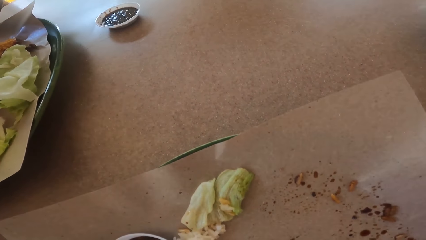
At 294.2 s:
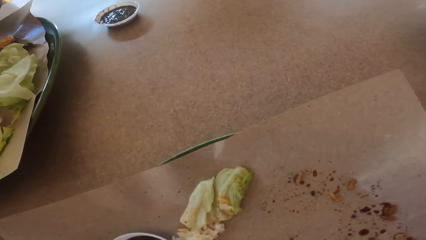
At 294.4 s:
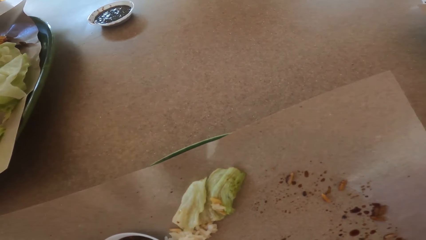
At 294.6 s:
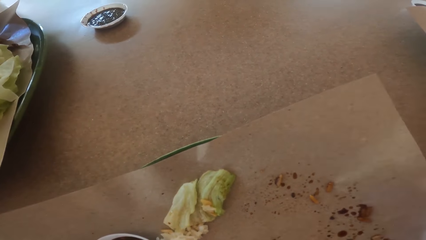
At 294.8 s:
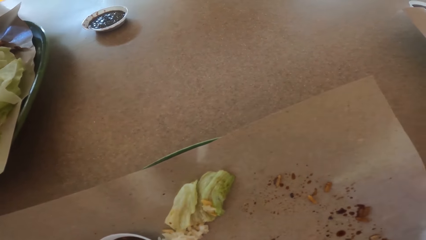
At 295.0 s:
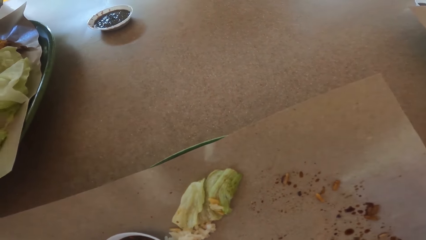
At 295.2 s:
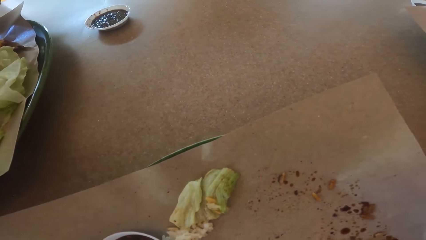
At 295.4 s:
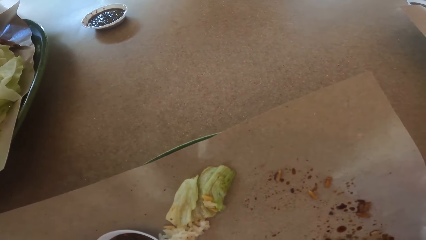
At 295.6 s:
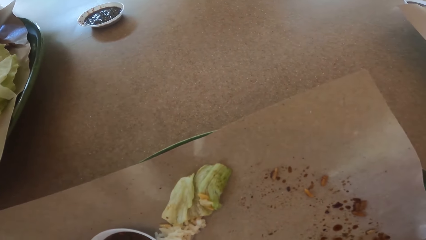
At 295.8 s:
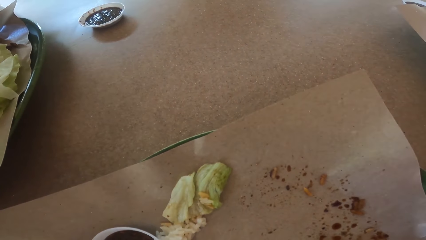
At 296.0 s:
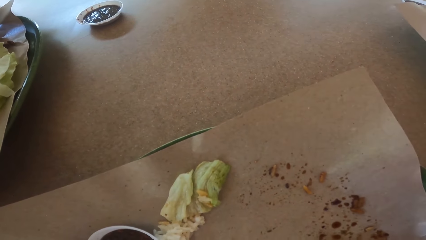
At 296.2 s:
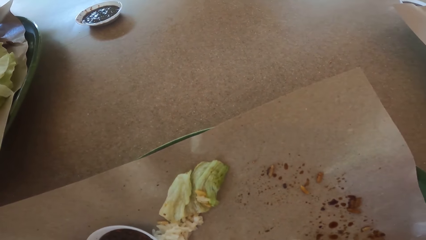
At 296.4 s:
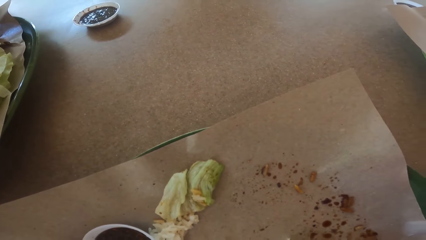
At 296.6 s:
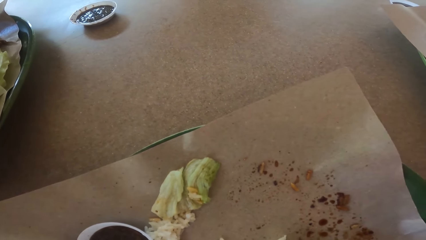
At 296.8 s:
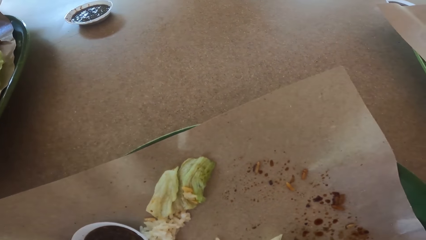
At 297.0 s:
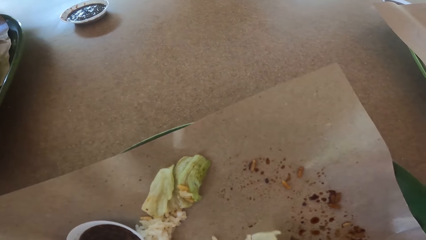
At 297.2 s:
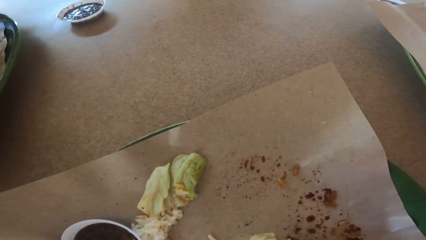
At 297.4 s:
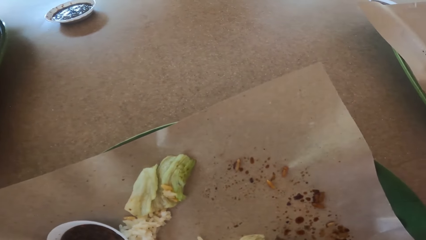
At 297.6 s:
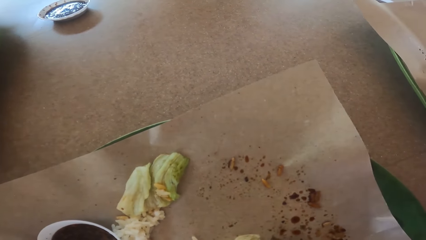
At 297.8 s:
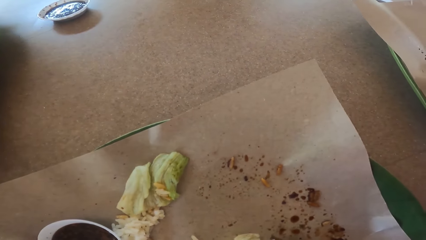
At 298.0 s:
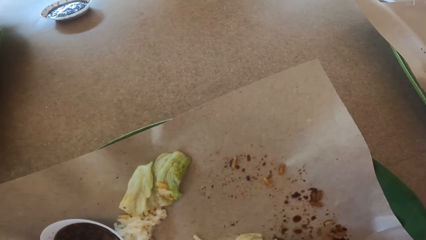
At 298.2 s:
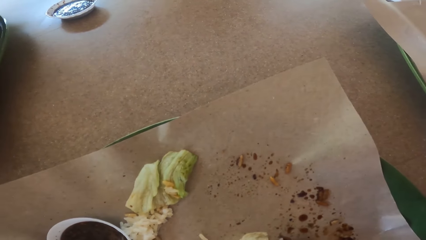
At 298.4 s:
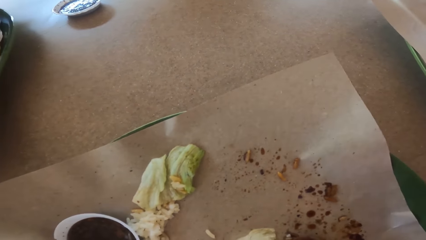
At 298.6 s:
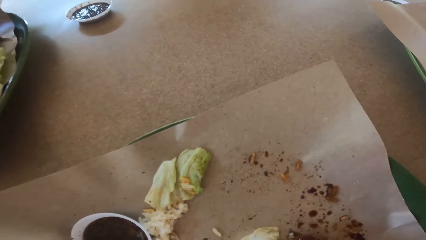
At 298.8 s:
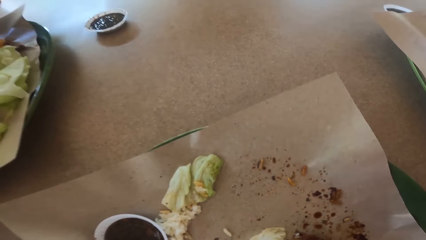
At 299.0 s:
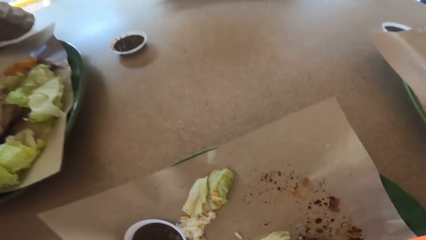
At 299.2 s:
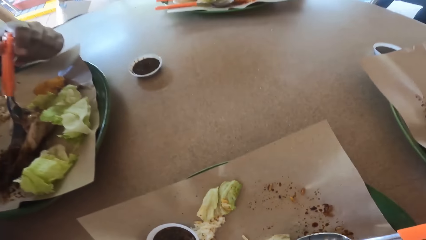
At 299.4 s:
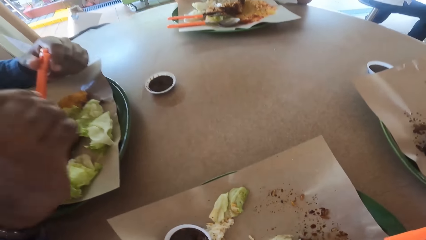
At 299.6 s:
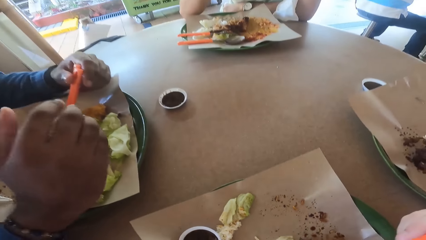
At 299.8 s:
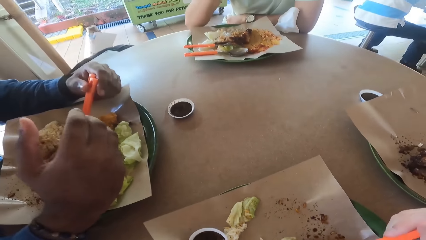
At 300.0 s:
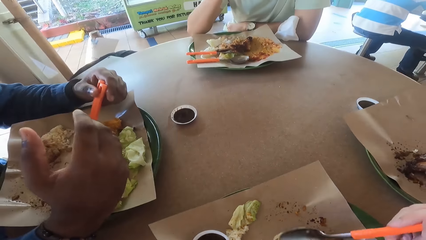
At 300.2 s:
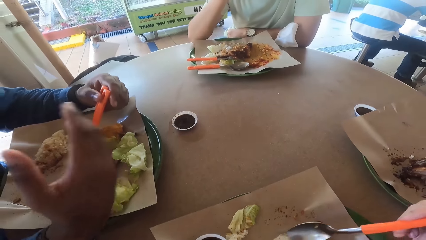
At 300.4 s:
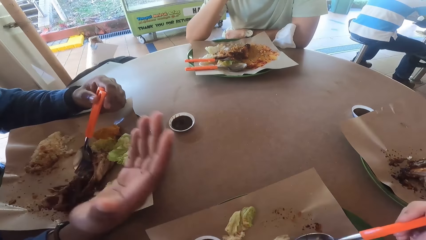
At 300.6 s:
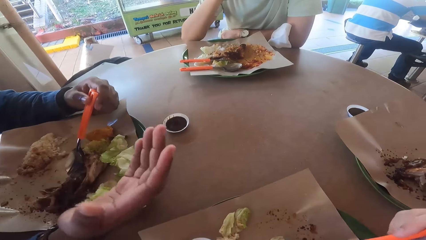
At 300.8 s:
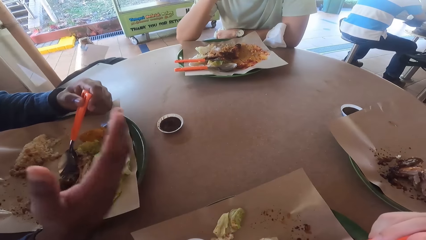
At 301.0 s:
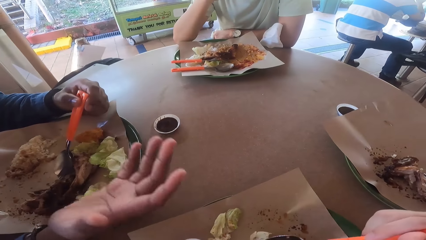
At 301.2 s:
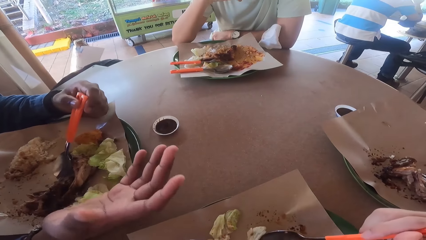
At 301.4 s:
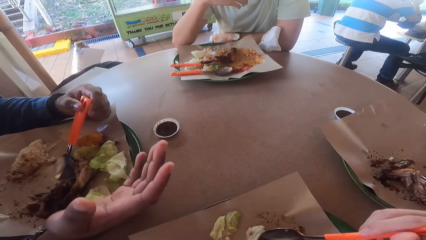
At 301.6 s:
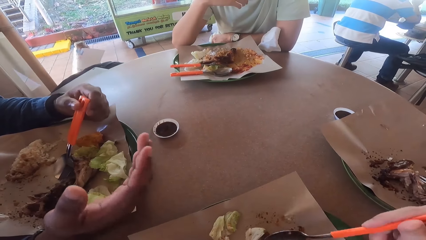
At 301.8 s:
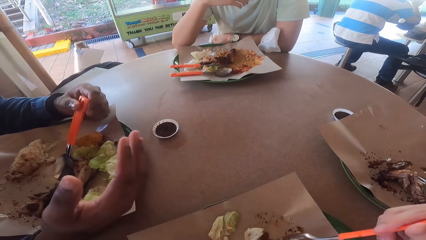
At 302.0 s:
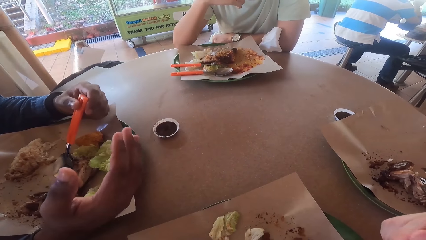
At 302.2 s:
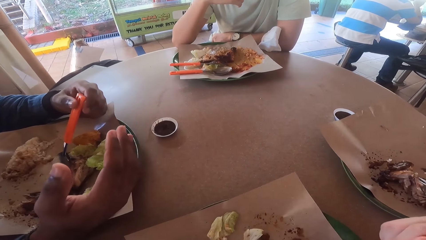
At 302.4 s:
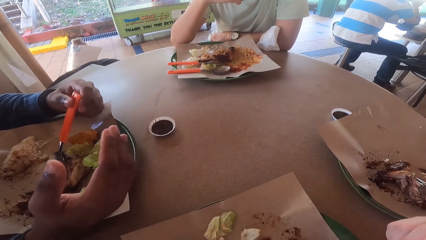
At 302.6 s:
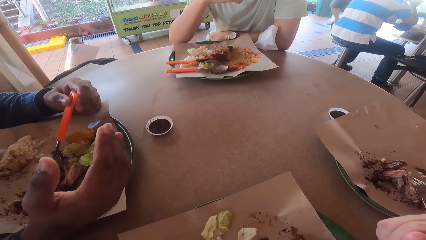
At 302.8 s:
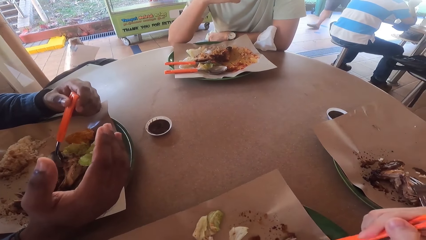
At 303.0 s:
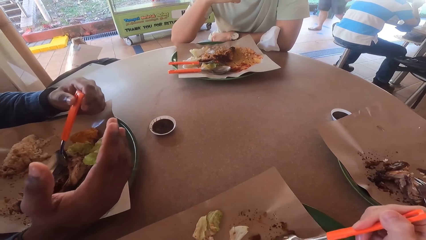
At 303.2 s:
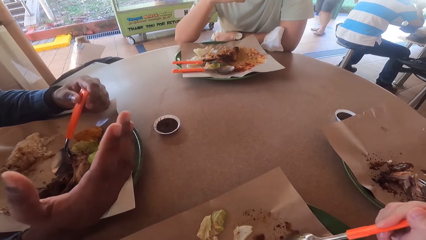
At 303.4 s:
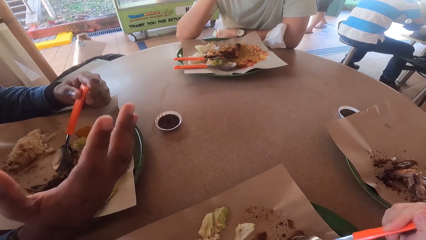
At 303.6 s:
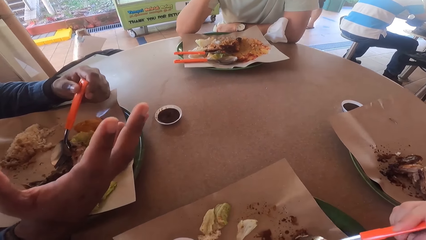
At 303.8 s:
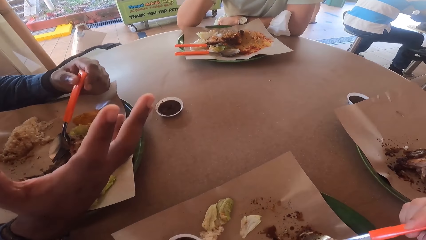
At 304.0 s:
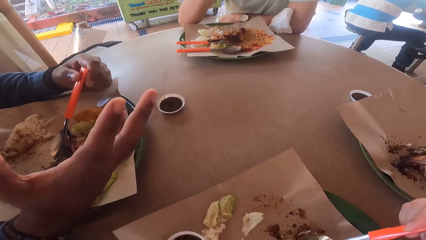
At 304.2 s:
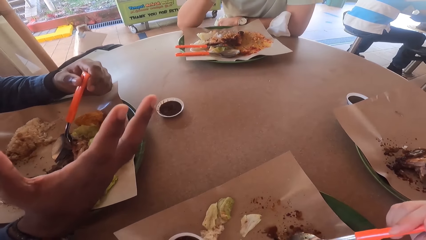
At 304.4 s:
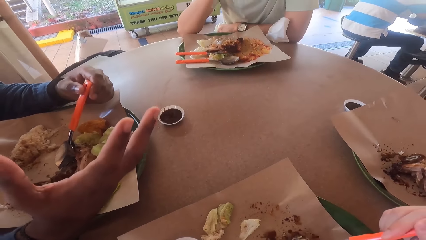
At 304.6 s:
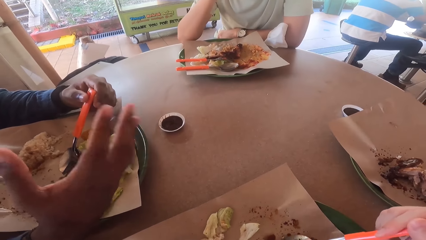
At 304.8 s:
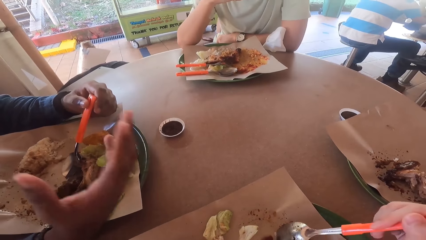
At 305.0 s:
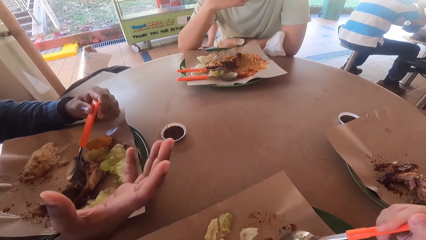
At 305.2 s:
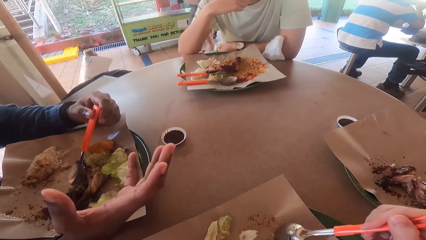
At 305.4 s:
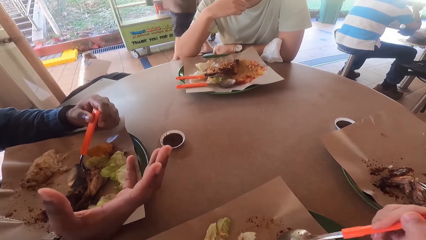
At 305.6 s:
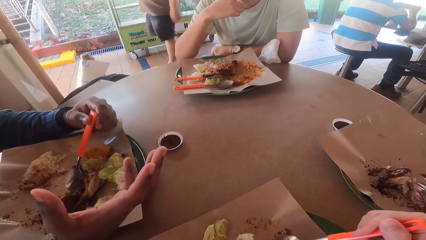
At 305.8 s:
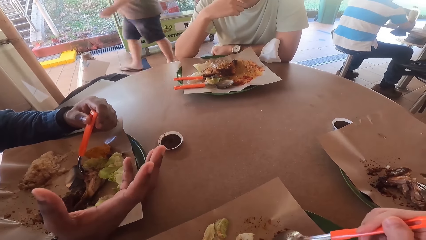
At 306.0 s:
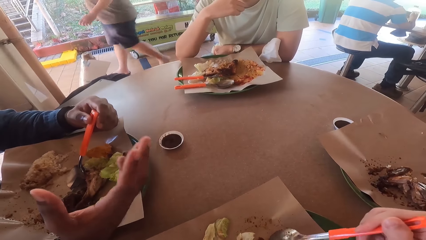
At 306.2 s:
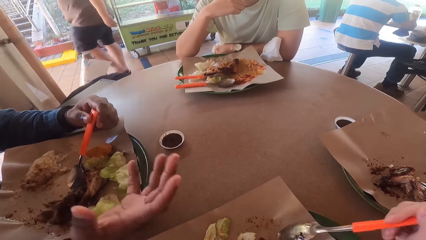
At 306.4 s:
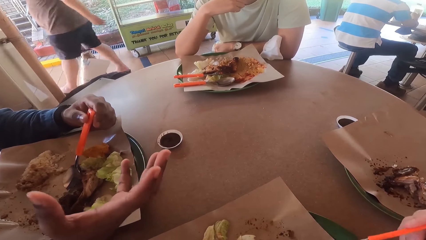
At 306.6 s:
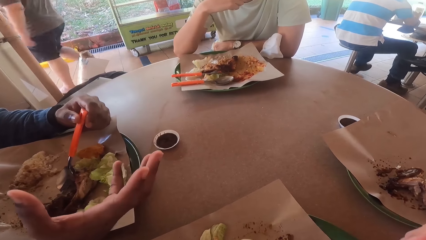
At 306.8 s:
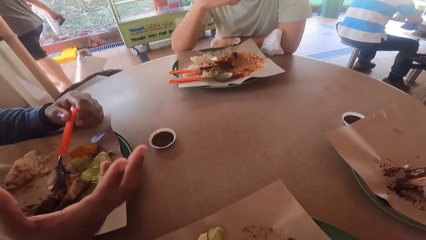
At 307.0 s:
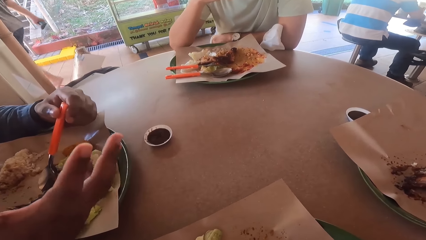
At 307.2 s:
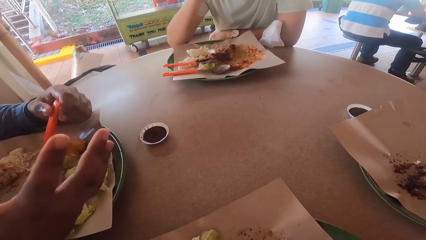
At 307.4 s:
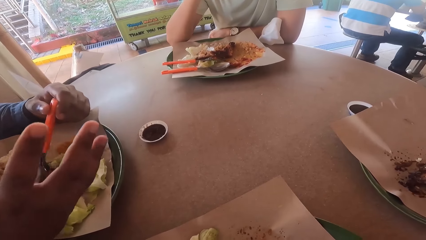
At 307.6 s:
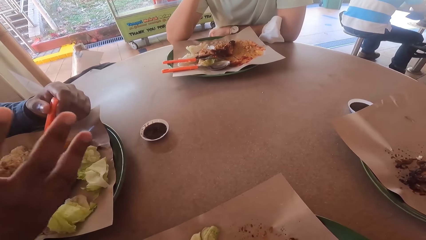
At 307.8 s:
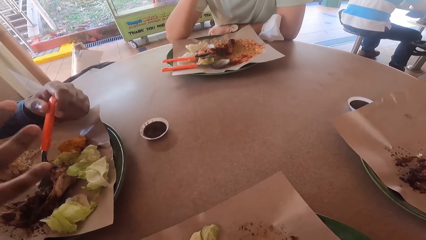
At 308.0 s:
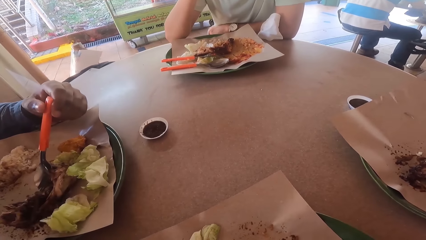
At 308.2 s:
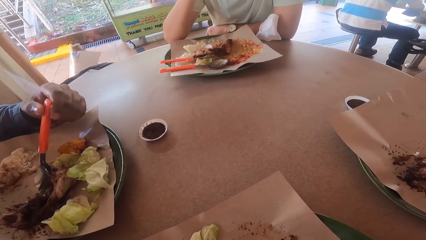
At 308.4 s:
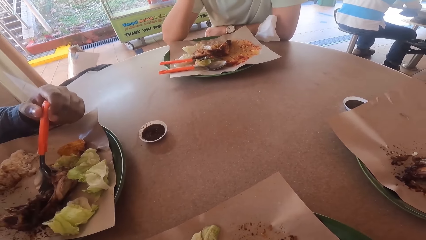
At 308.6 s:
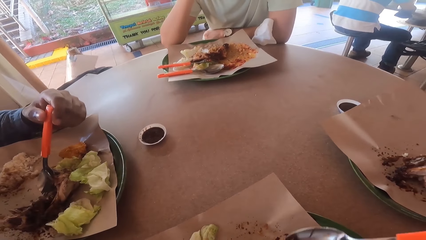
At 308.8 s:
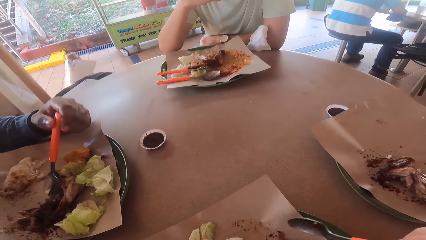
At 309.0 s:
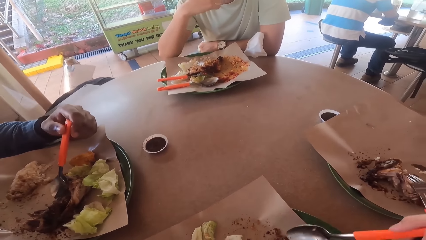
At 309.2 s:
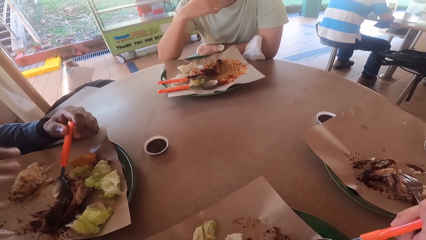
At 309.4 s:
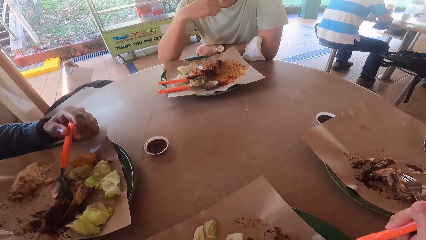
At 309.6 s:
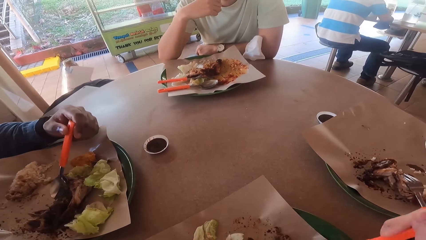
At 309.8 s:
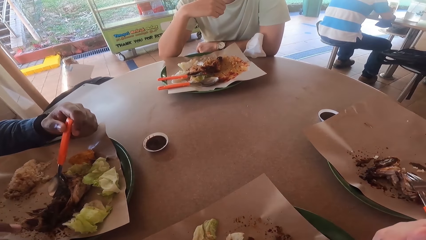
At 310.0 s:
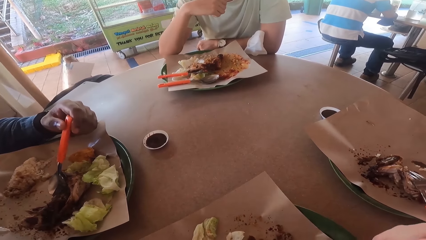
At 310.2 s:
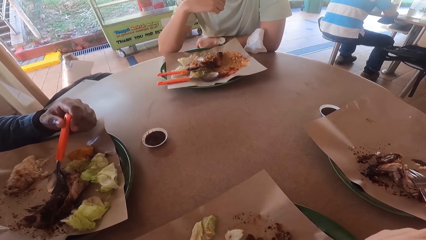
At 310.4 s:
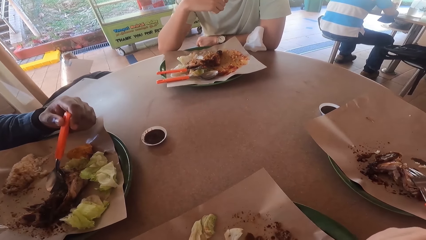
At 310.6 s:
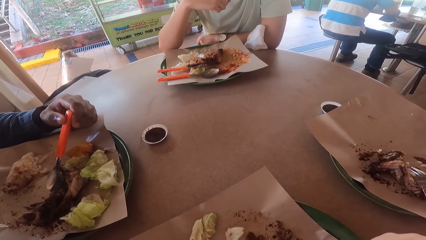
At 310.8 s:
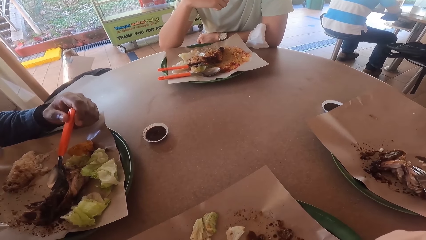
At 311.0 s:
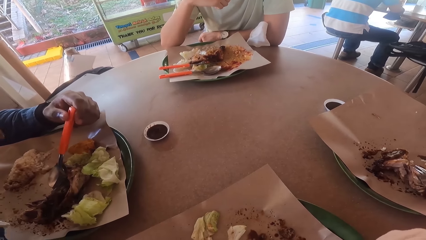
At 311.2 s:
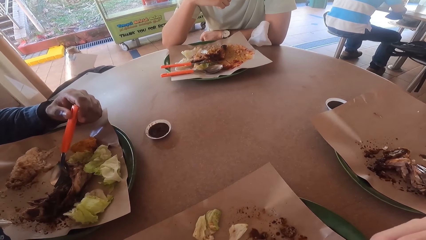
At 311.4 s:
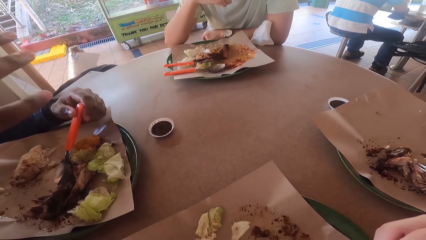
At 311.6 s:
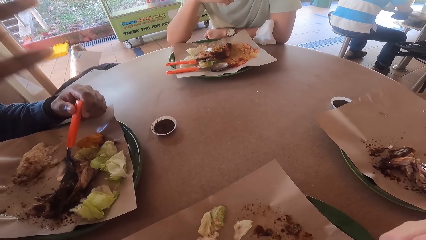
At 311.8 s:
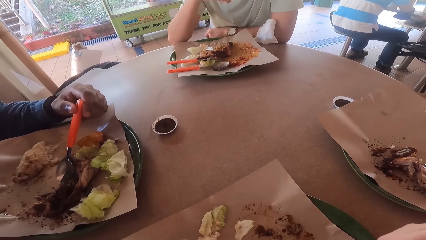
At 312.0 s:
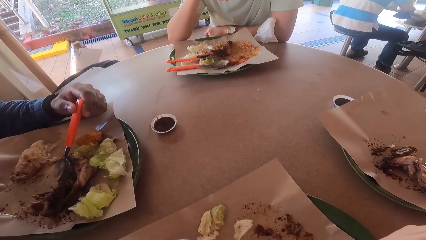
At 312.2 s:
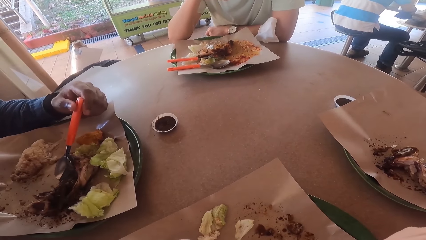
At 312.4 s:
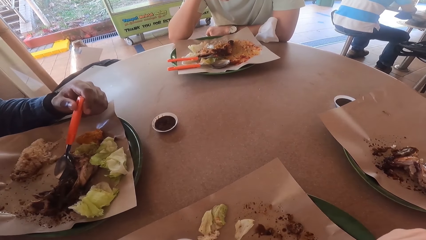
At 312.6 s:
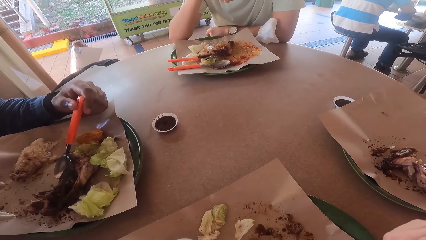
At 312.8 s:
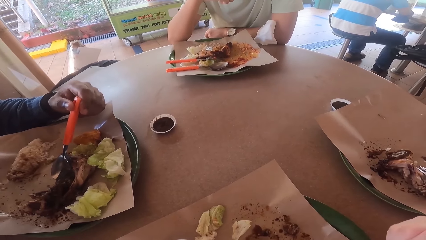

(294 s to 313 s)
A man demonstrates with his right hand on the table.
